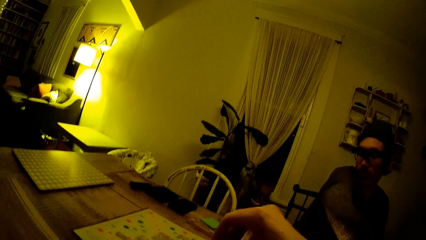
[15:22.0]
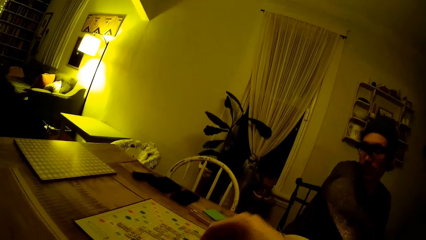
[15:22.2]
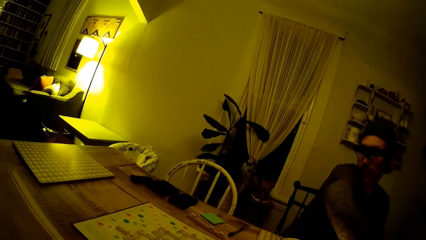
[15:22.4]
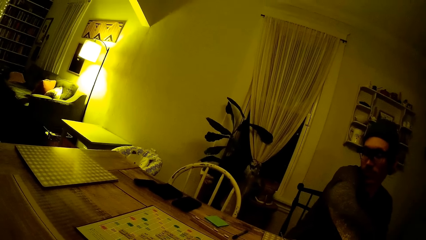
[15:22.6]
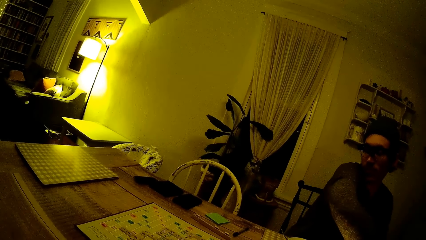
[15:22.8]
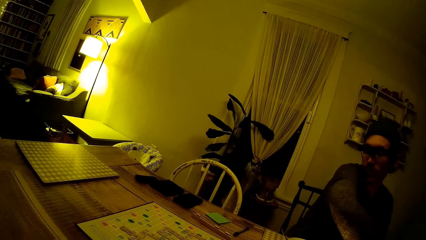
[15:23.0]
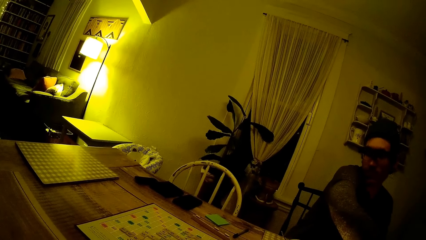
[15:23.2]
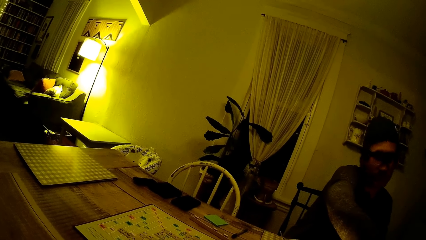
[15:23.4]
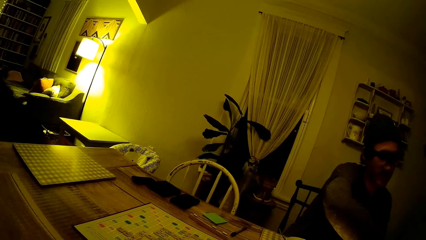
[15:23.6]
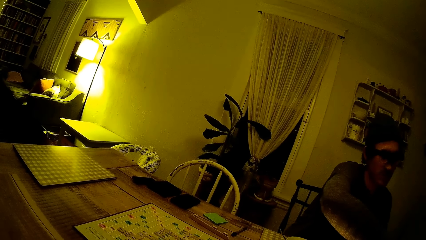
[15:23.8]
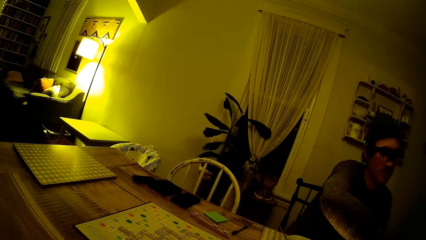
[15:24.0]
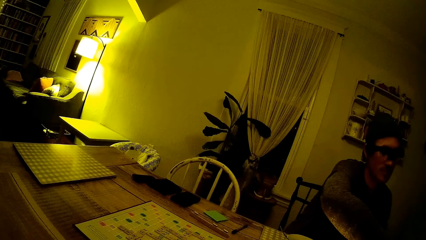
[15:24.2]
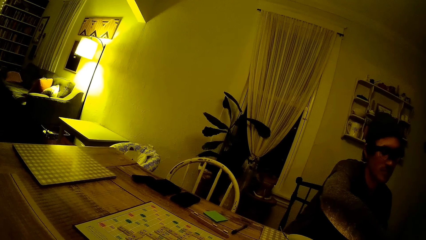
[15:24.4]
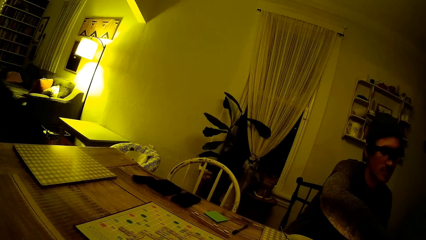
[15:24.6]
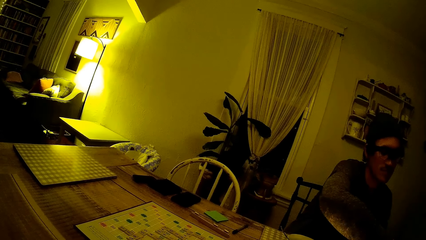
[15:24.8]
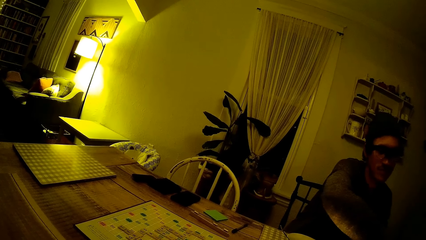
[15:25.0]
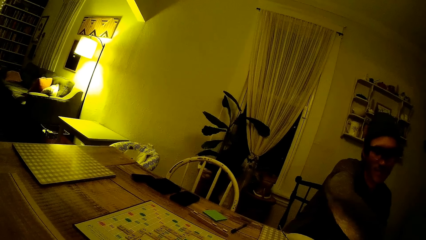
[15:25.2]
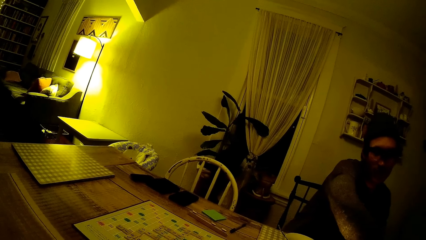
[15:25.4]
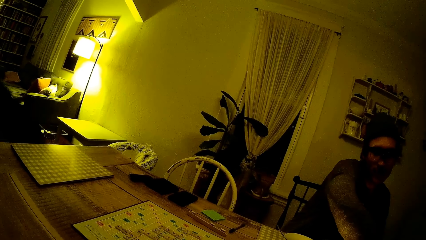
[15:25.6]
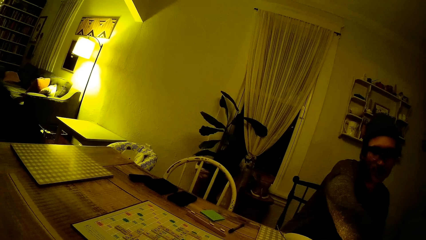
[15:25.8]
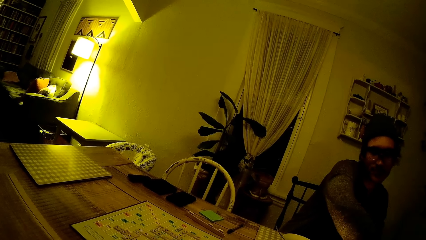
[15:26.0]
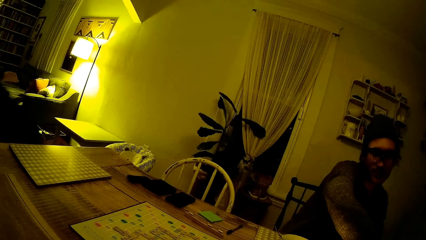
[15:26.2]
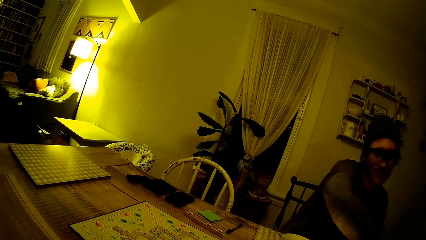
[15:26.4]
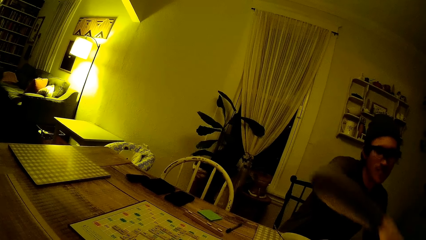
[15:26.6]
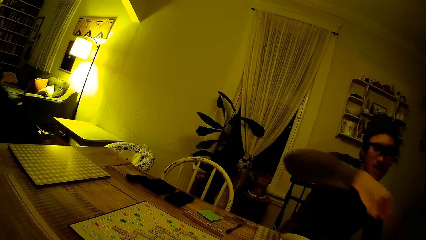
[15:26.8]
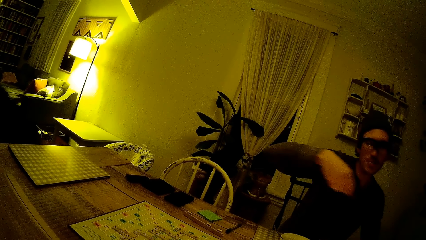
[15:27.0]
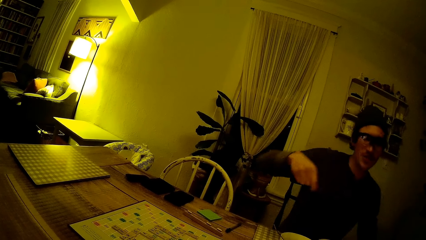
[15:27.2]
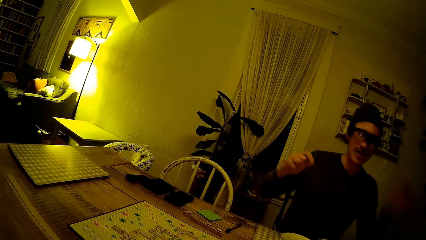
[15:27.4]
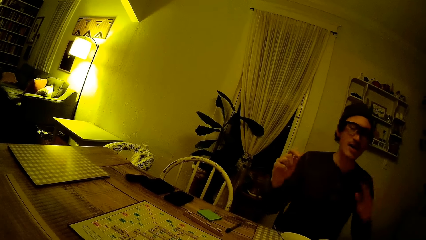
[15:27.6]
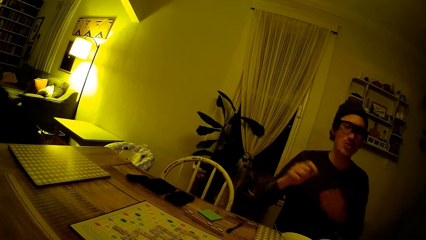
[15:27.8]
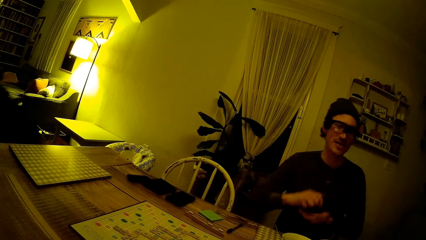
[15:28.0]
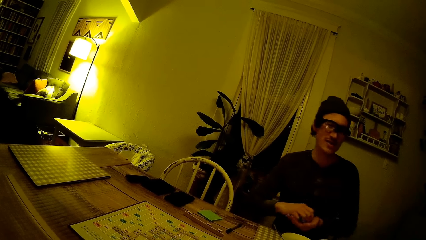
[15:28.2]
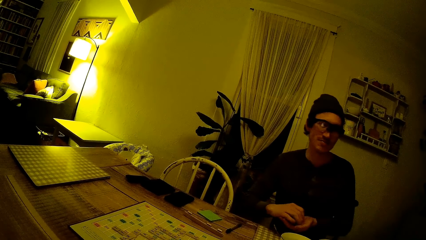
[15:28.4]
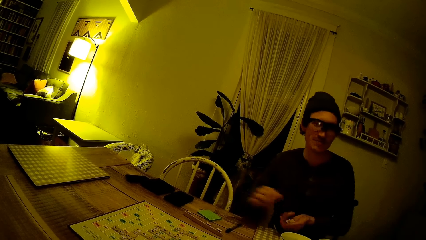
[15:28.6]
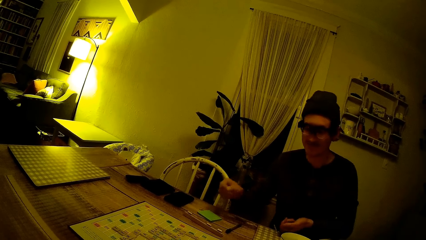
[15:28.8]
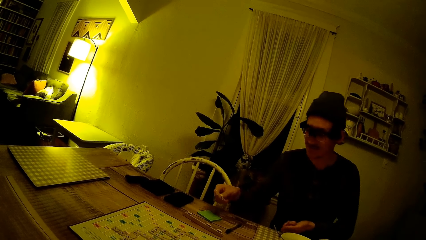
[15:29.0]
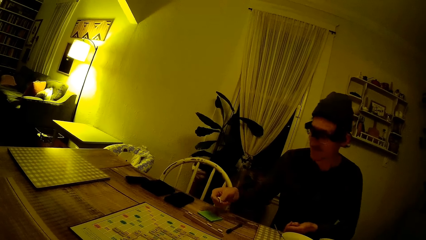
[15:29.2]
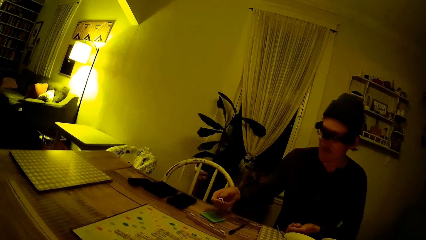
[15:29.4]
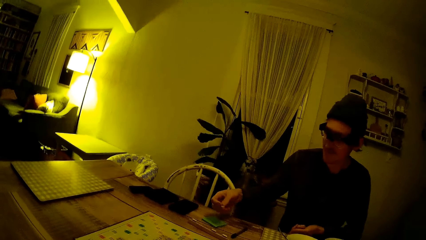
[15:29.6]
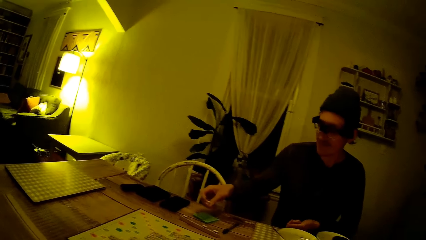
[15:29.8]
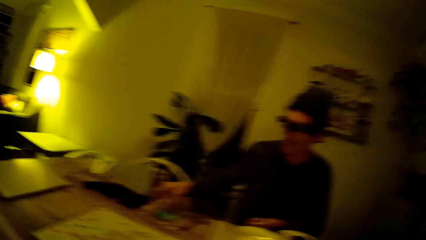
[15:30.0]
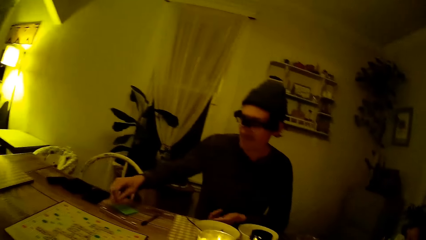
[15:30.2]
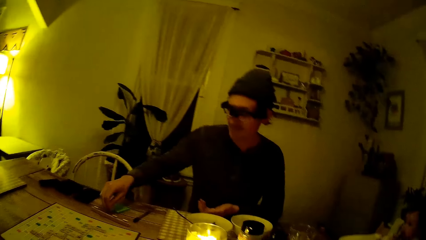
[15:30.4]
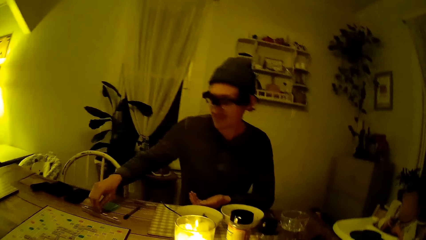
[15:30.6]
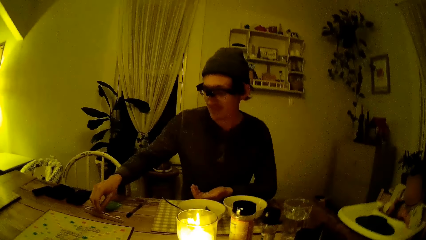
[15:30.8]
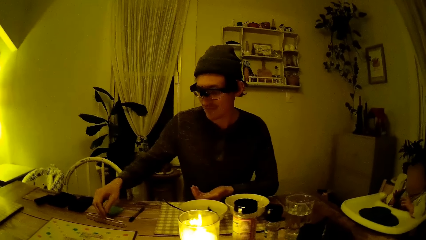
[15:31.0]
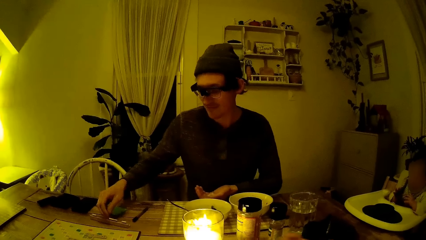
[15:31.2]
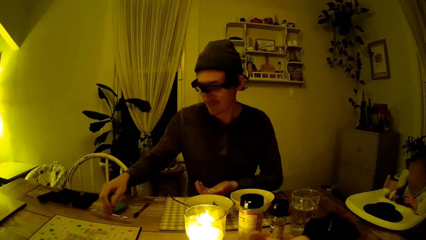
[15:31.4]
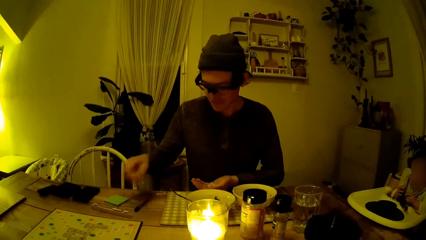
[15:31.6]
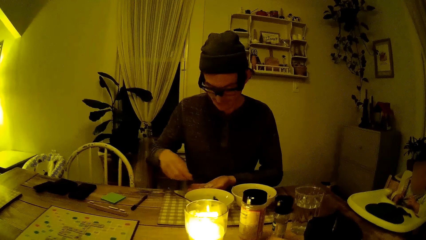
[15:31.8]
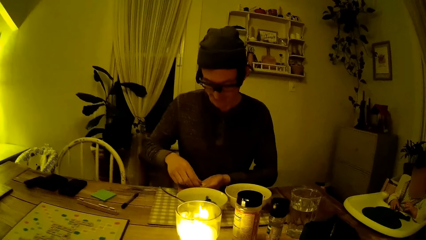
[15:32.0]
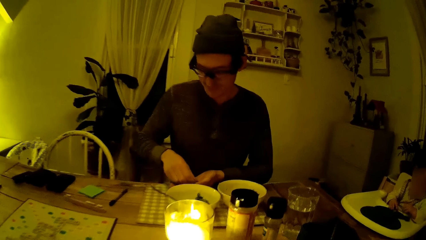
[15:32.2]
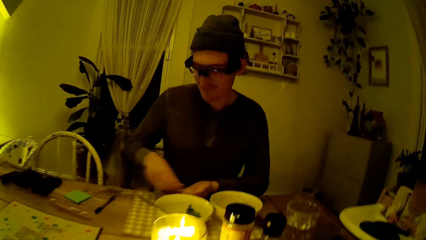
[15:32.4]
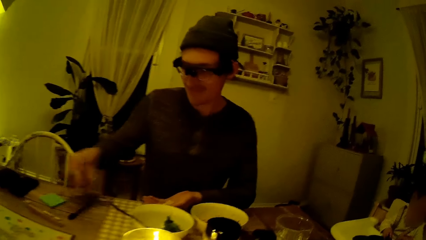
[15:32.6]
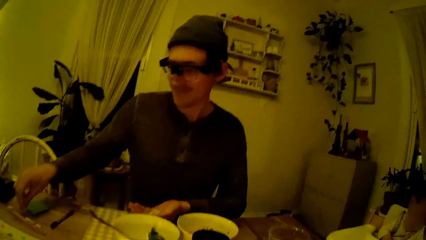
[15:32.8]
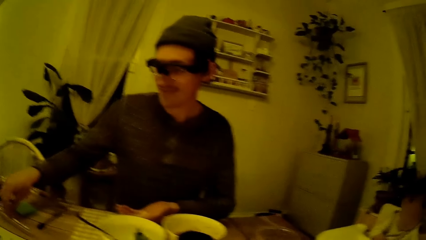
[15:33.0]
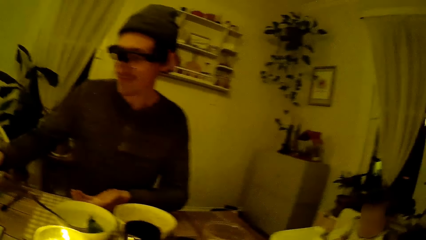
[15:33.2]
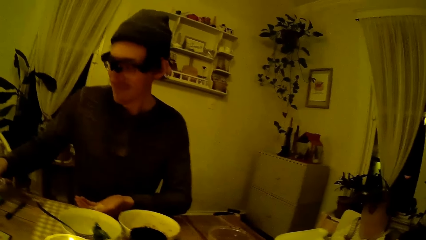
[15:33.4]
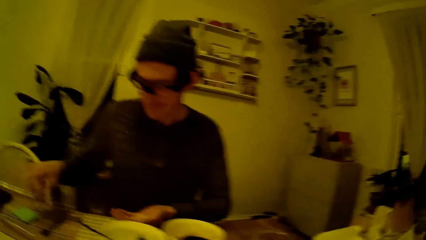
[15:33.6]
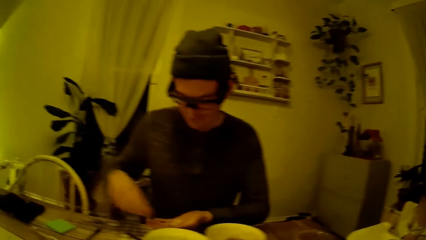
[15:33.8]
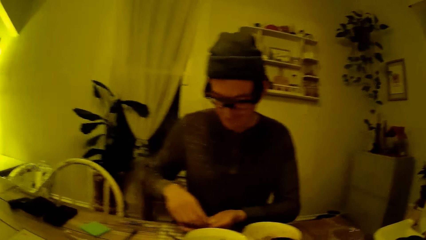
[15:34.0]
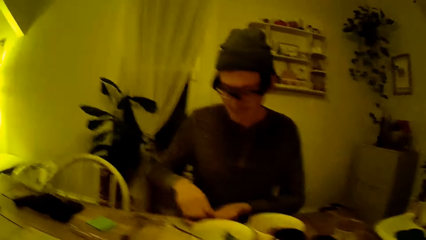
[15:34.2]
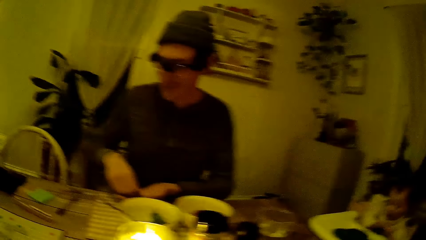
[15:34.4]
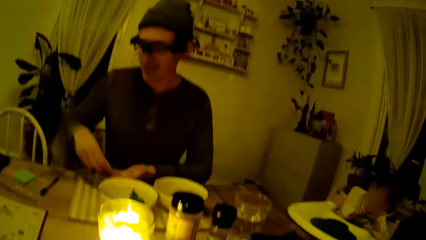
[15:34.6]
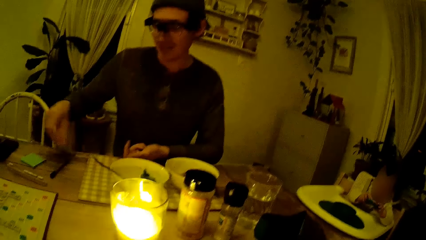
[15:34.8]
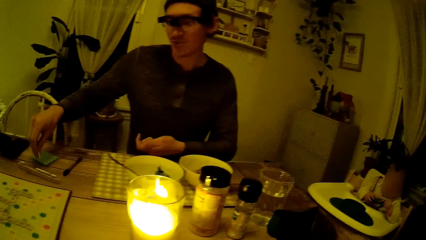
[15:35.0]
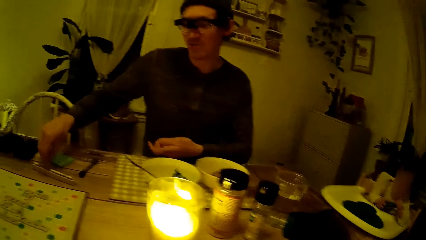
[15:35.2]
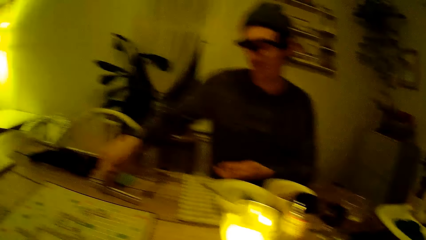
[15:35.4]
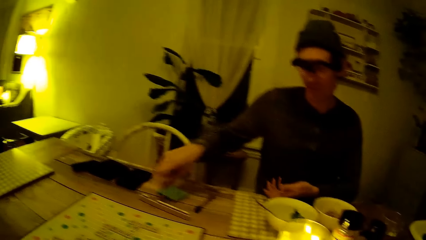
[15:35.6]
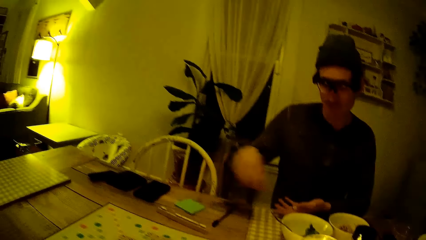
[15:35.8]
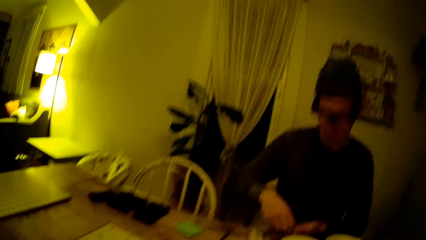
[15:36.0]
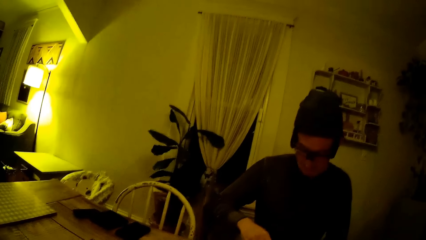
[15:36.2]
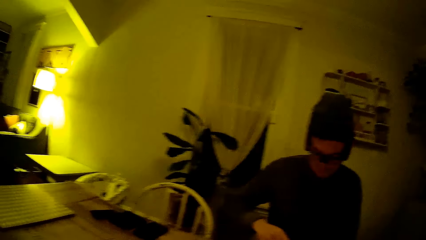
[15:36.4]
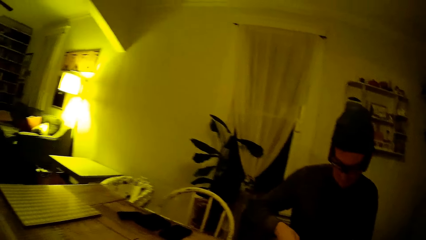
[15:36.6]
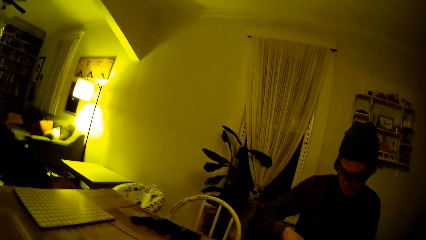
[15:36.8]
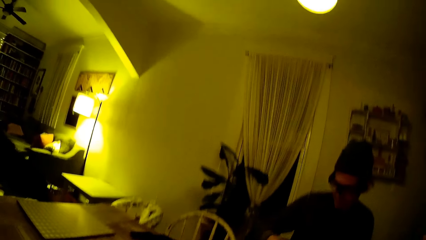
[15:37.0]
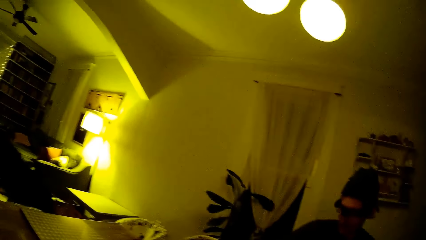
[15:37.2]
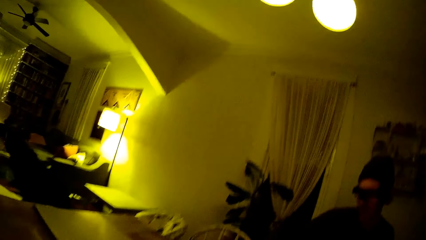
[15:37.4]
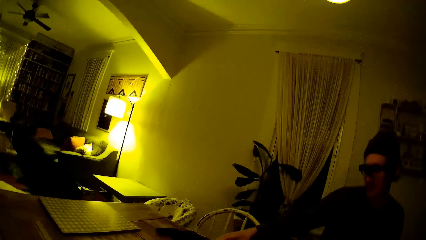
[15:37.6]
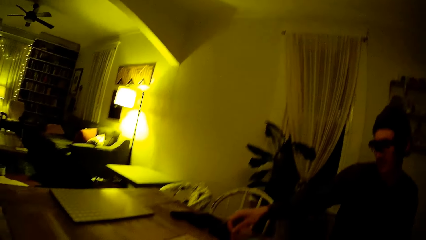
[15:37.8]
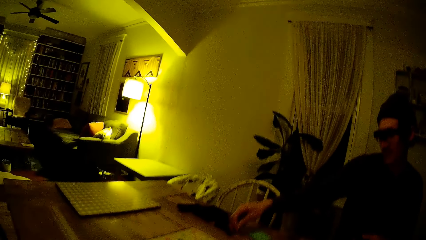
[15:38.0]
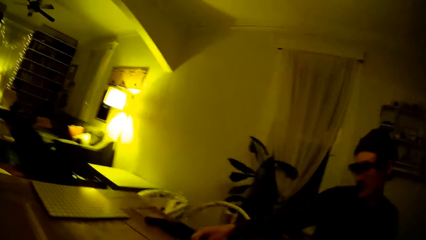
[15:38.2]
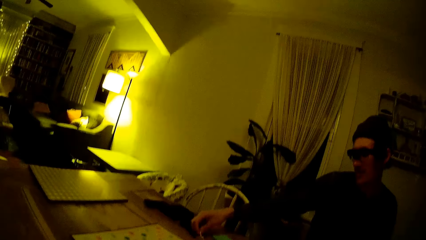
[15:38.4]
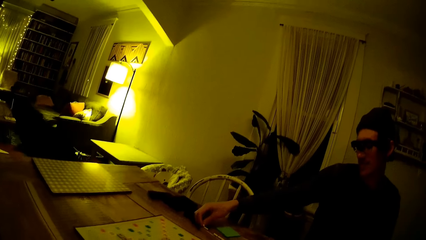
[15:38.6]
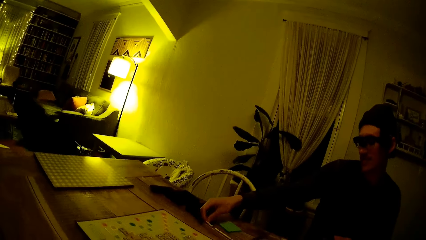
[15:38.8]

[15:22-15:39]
The man picks something. The man converses with the camera wearer. The man drops word tiles in his right hand into his left hand. He adds word tiles or marbles to his rack on the table with his right hand.
